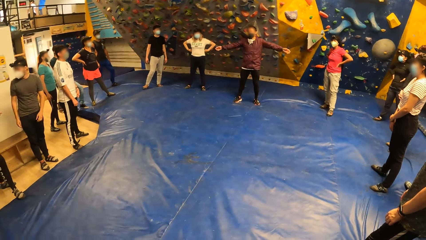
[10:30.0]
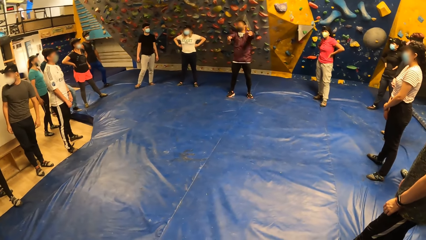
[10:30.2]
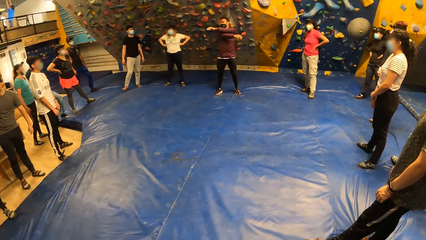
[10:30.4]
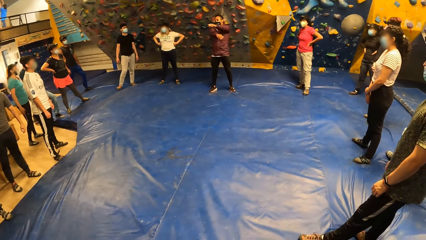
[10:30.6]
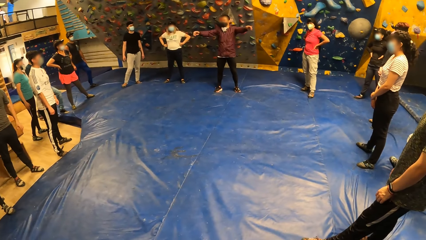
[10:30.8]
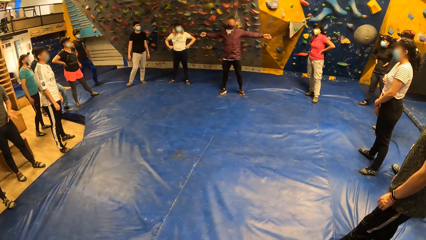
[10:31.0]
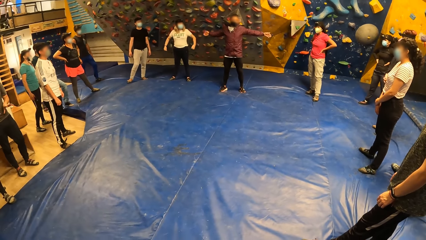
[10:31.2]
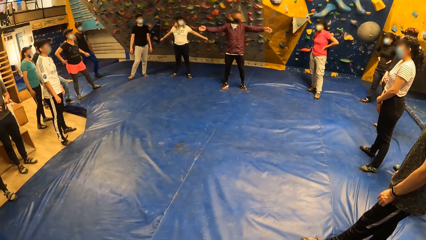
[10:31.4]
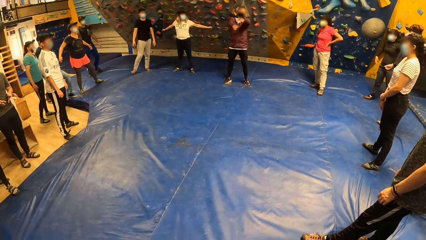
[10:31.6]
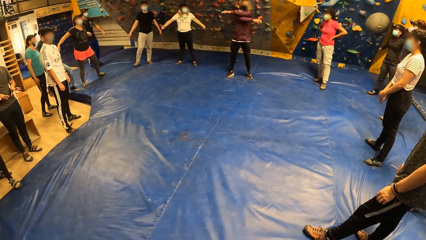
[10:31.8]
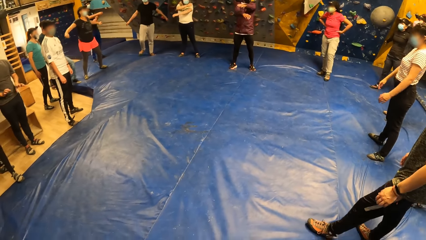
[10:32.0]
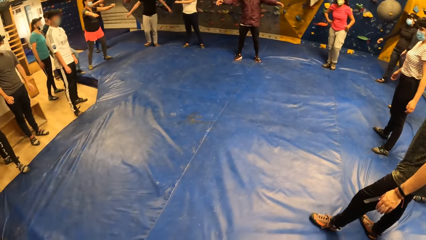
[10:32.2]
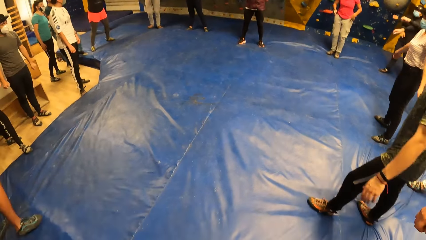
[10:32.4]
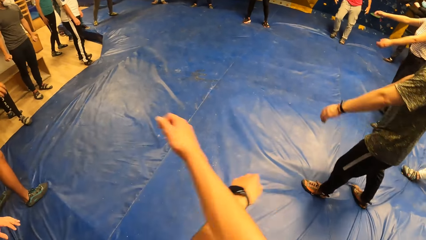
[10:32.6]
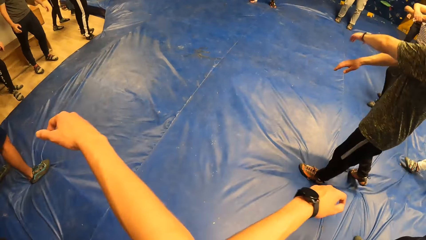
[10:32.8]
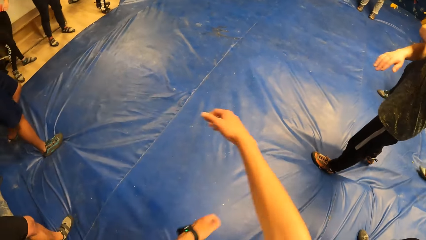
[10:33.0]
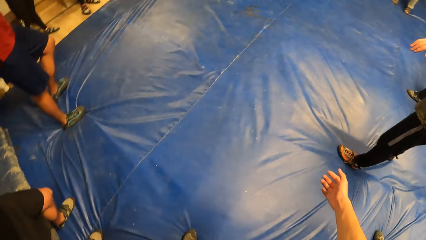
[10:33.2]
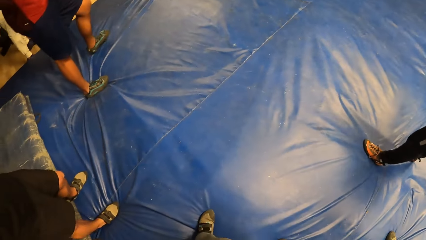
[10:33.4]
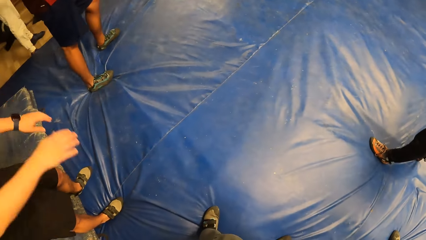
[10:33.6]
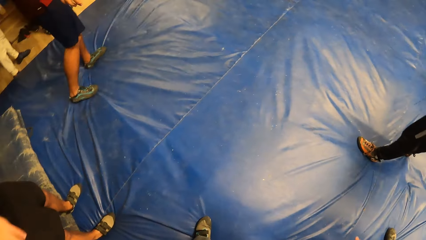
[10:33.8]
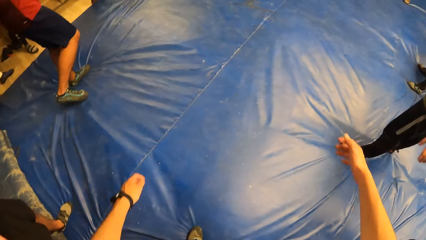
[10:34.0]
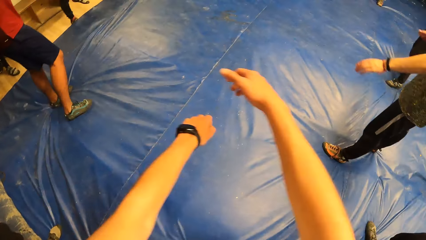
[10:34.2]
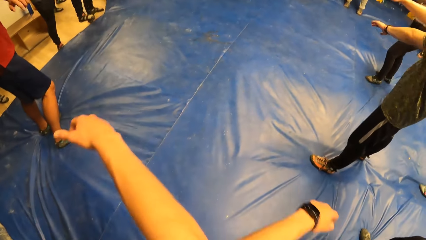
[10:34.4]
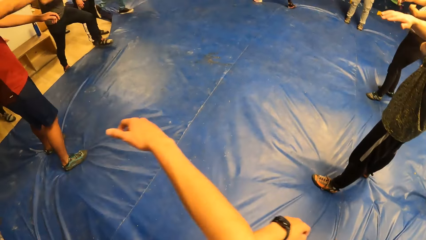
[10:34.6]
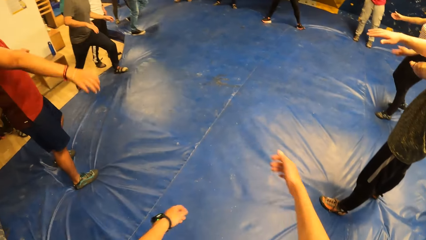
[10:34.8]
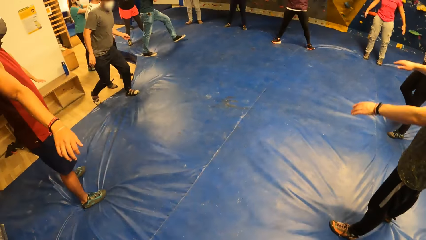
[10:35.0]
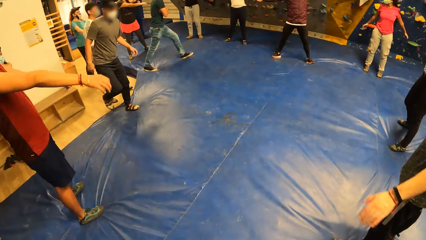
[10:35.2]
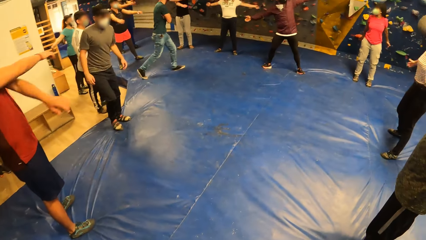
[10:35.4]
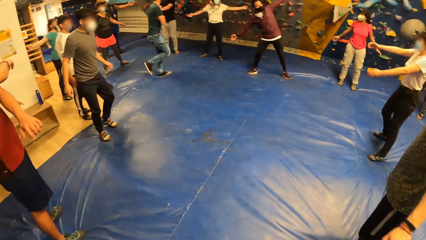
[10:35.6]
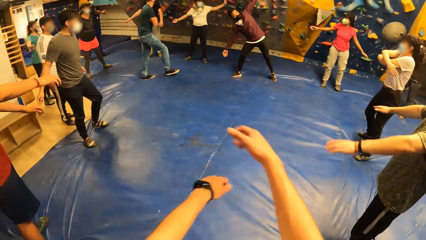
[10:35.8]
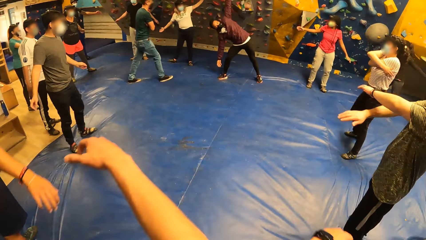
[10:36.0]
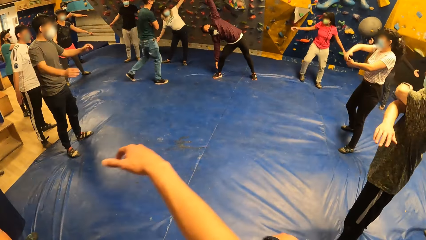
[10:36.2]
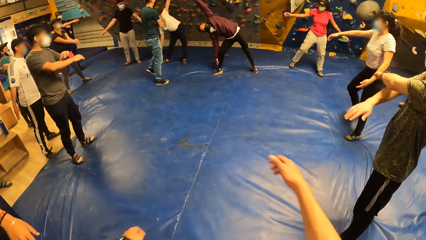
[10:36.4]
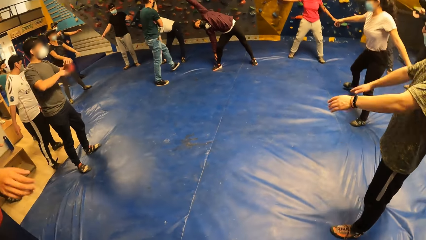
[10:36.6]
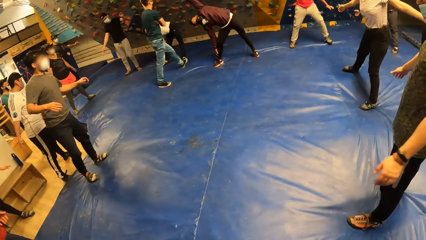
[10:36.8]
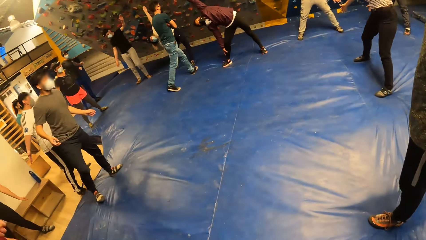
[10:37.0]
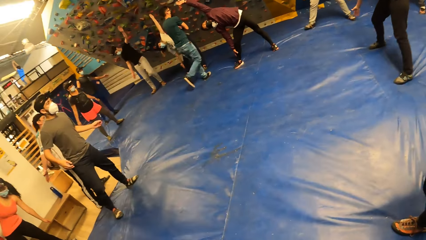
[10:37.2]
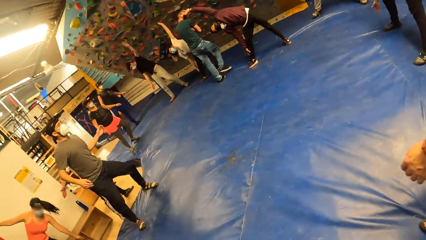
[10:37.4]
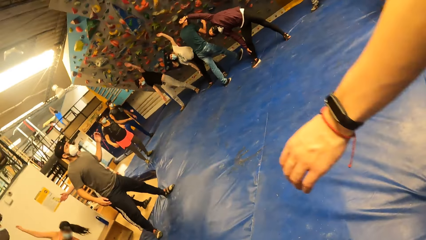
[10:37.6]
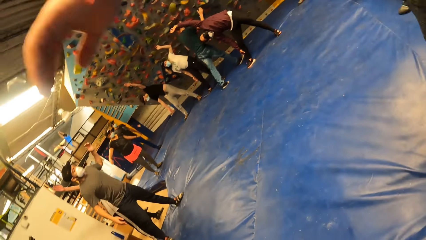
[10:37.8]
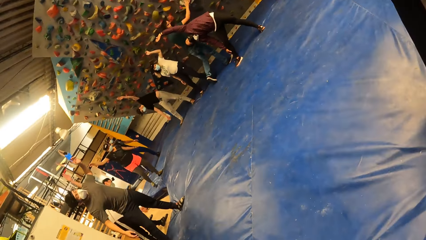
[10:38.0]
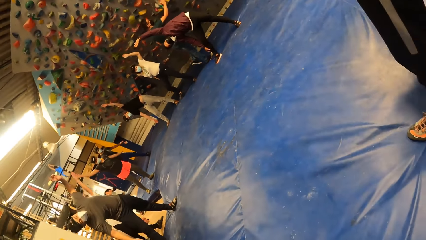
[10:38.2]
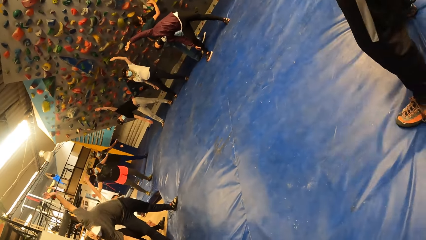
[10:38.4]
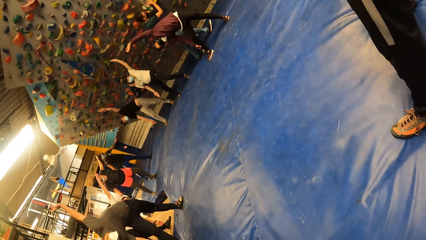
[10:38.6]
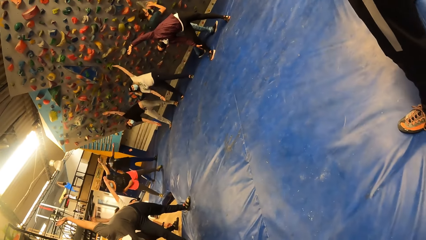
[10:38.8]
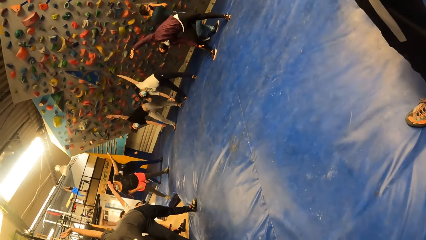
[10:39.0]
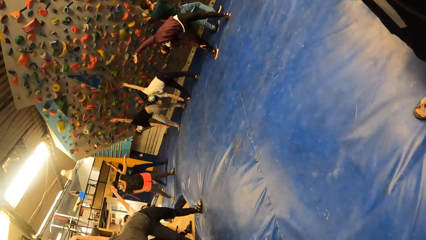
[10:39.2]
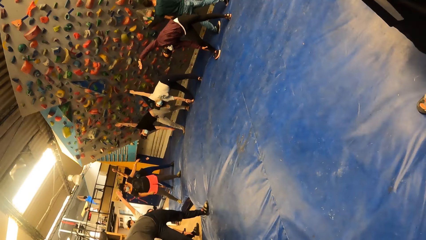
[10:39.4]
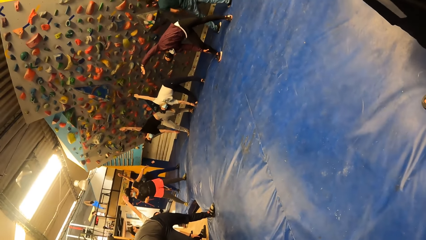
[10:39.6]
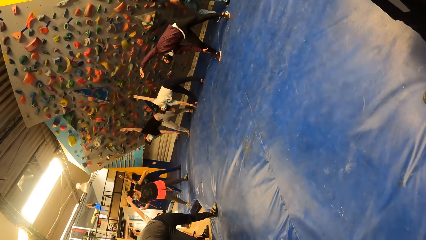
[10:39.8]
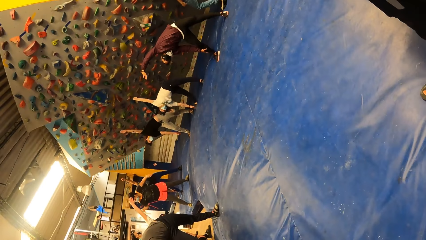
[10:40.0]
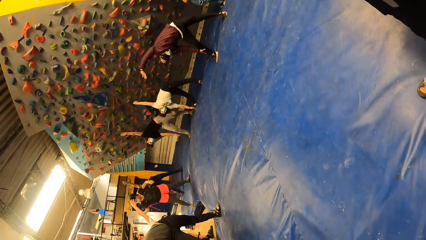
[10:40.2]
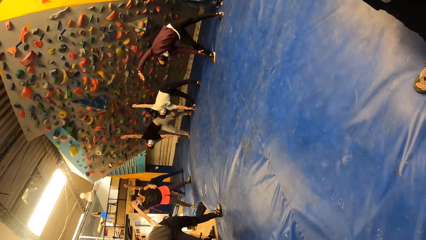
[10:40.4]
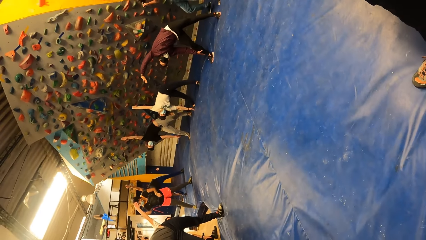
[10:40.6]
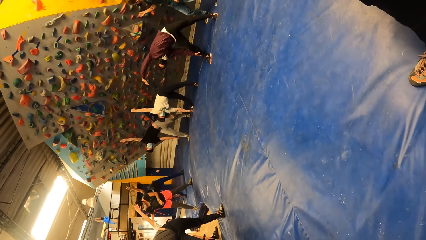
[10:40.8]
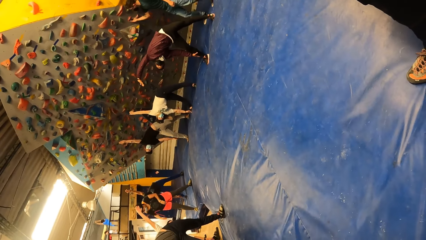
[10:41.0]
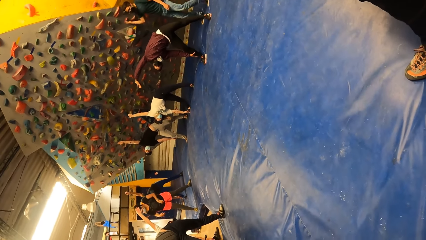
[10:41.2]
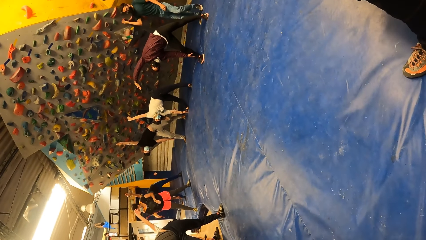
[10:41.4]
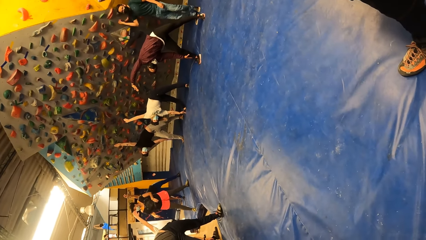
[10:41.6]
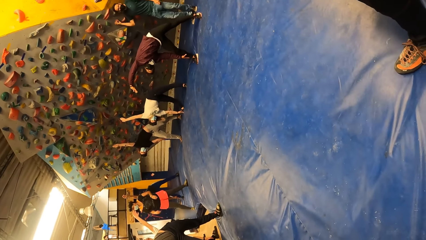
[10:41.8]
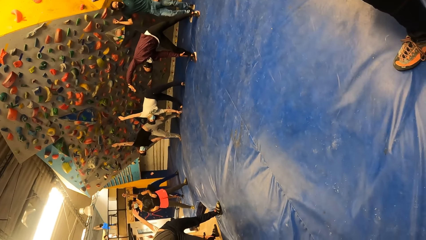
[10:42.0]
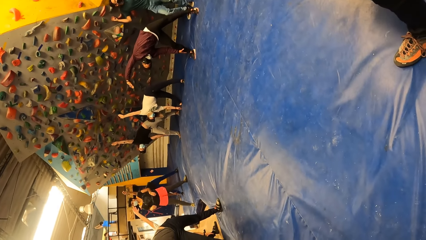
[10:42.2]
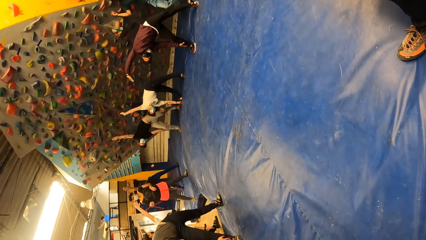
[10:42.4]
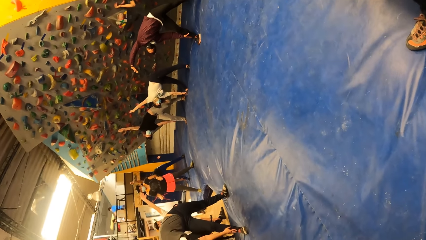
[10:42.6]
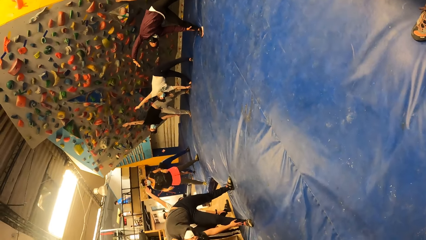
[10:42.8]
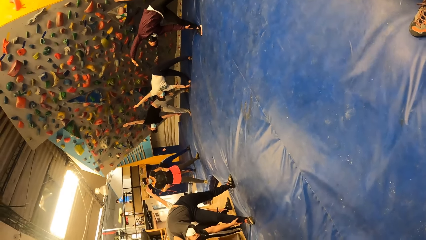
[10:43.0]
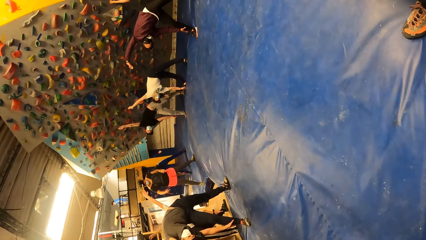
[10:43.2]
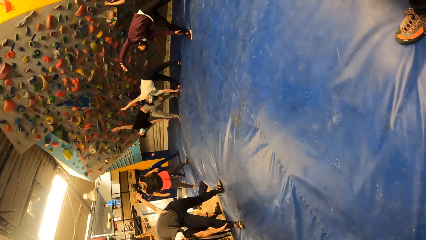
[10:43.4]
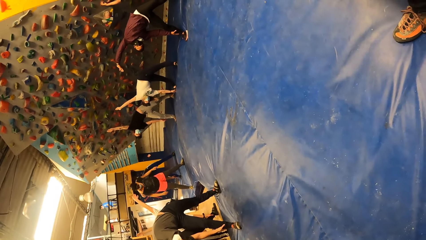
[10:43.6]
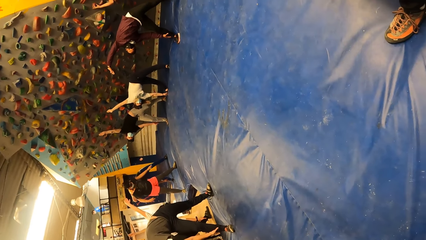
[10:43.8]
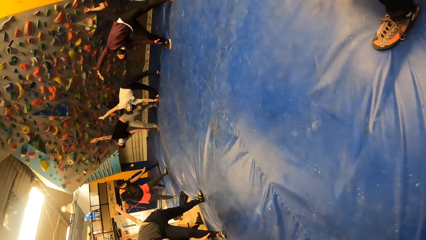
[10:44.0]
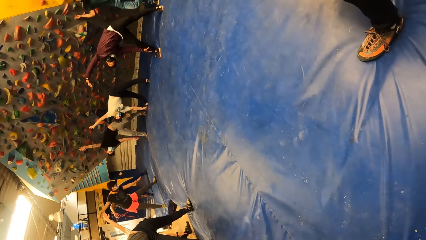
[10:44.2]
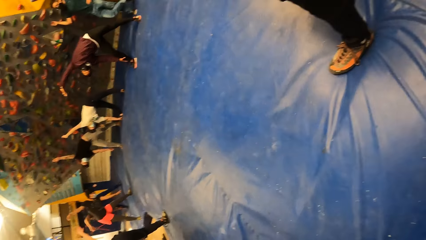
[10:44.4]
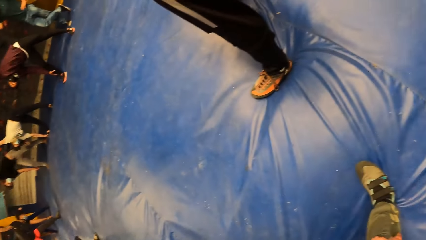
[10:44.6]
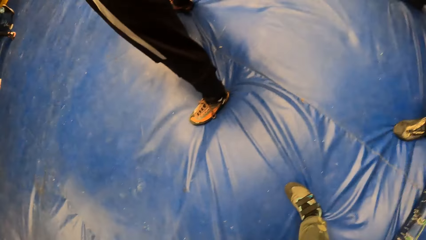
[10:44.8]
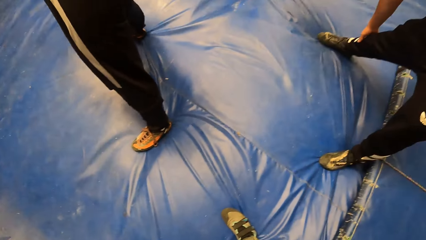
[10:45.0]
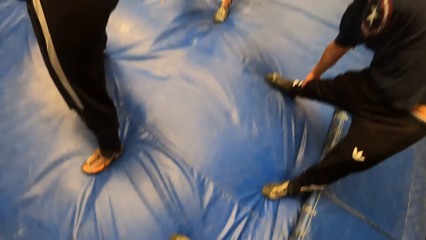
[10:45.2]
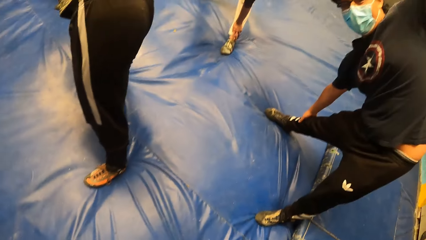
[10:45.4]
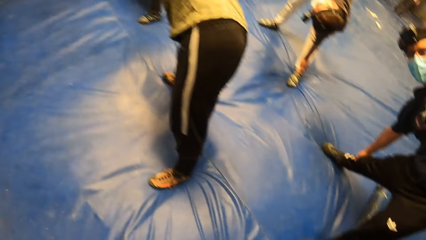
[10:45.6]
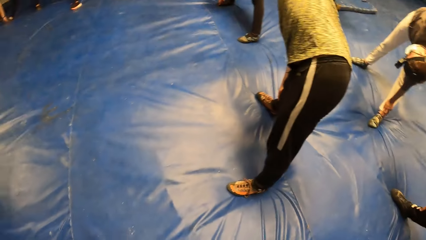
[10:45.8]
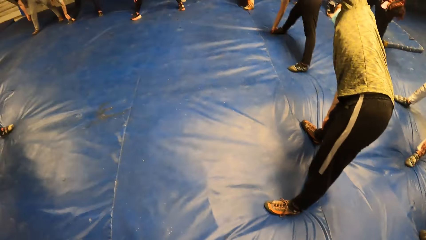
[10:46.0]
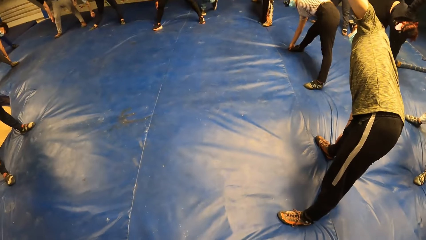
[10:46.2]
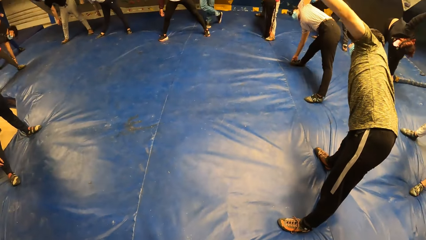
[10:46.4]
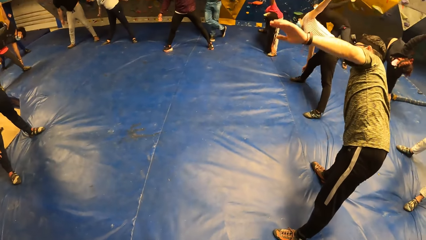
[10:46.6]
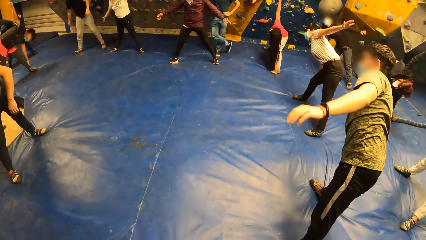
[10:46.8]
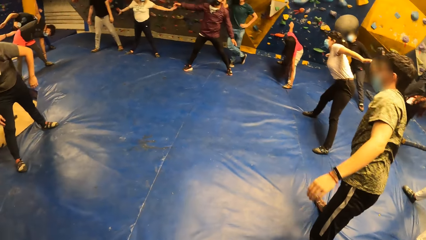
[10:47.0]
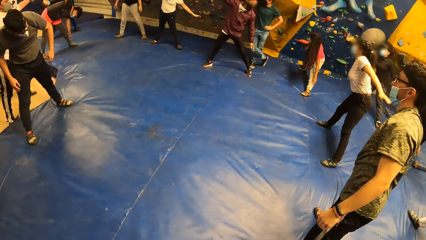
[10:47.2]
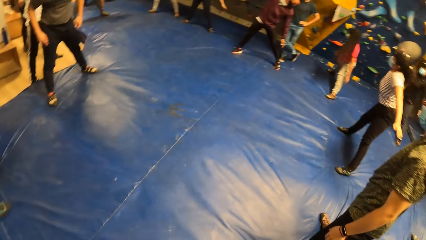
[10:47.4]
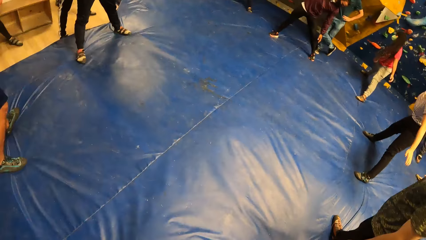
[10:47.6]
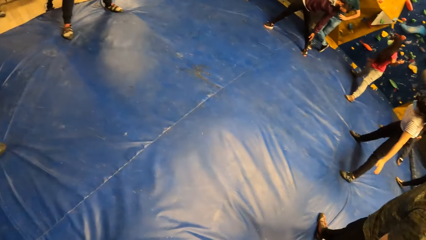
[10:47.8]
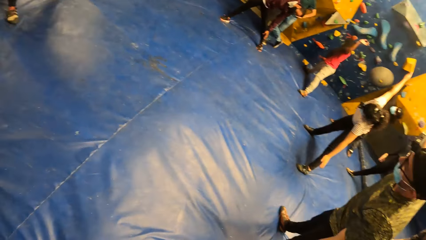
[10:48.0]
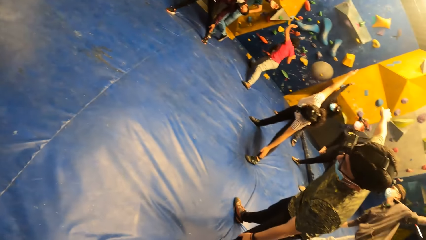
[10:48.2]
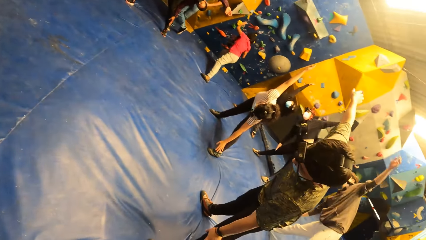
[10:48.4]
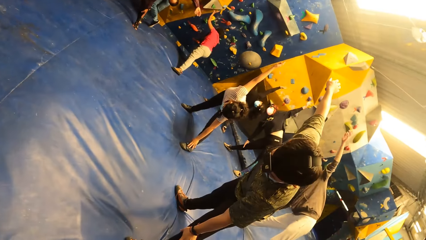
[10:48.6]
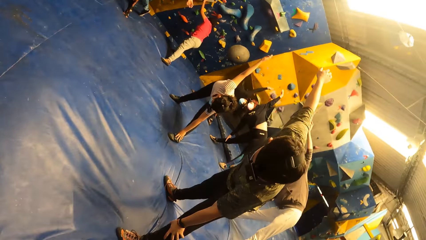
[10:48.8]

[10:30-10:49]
The man stretches the body. The camera wearer looks around.
